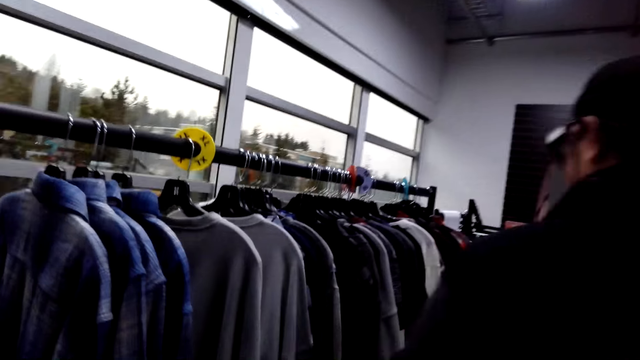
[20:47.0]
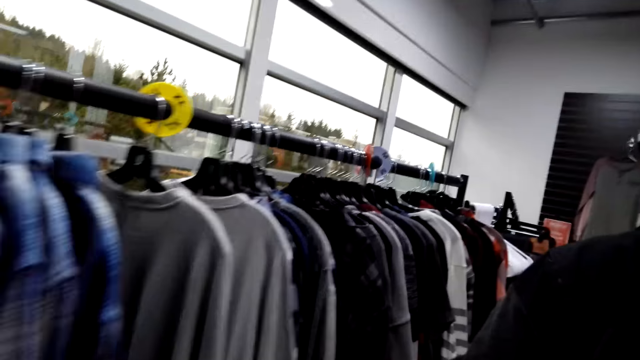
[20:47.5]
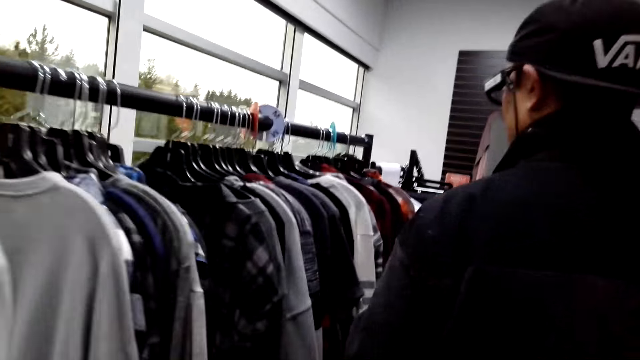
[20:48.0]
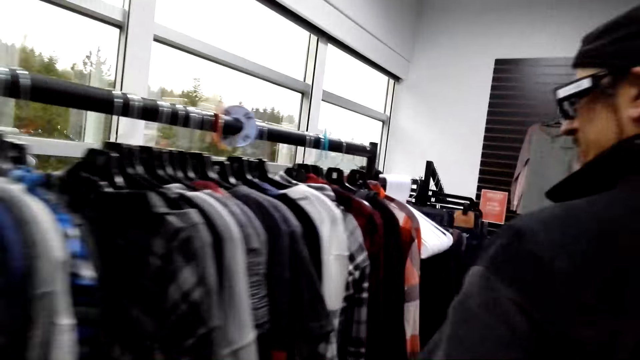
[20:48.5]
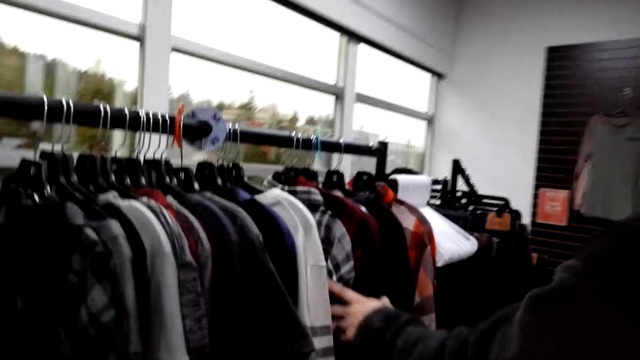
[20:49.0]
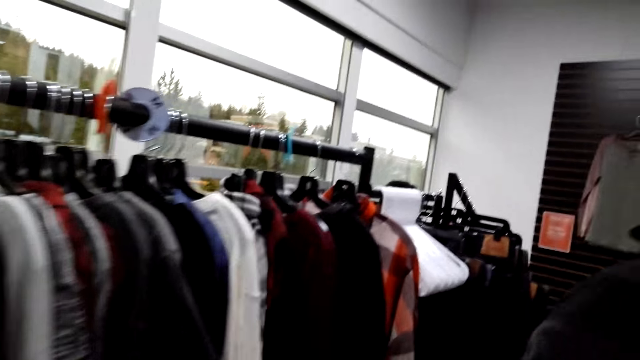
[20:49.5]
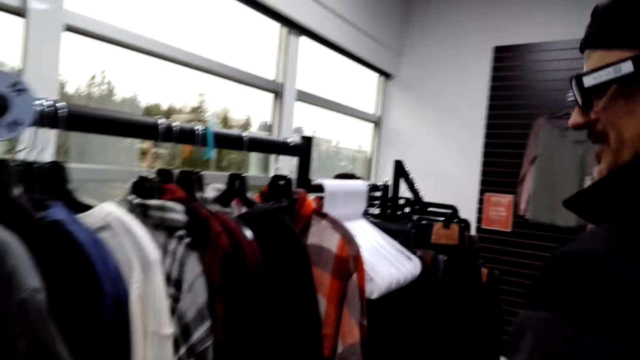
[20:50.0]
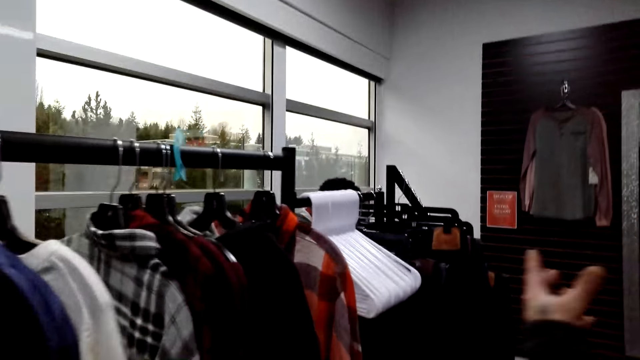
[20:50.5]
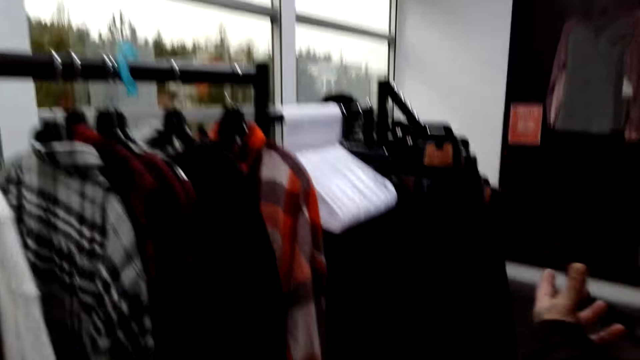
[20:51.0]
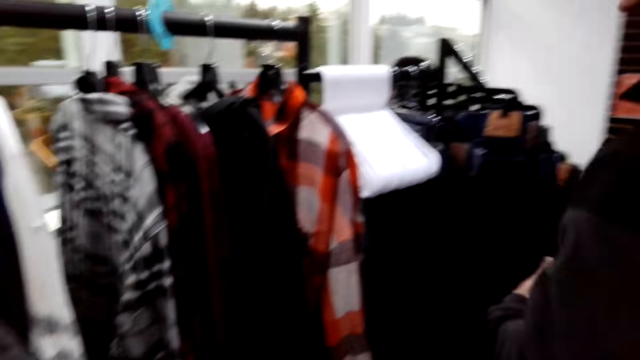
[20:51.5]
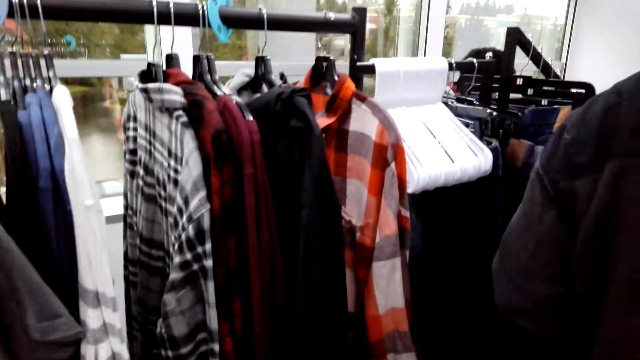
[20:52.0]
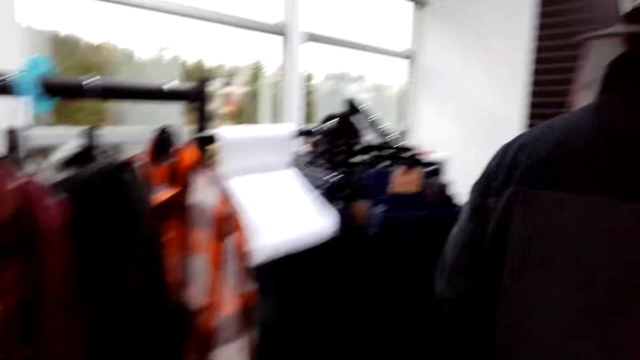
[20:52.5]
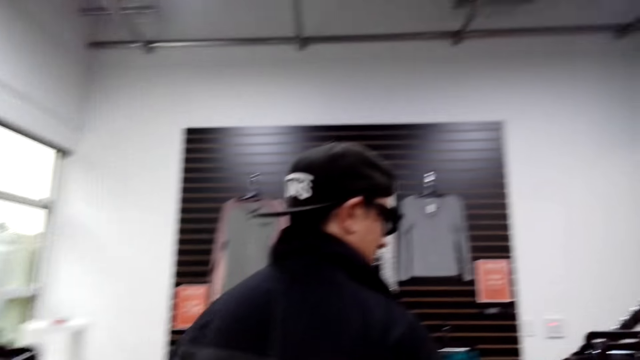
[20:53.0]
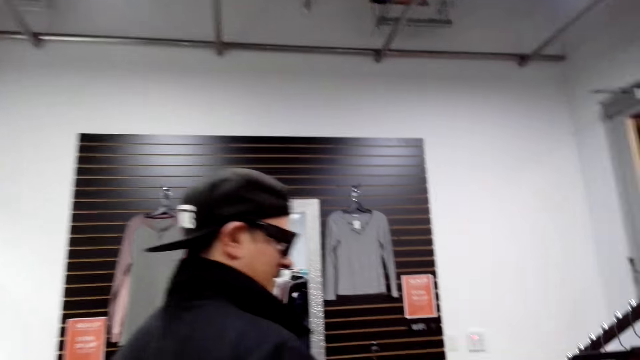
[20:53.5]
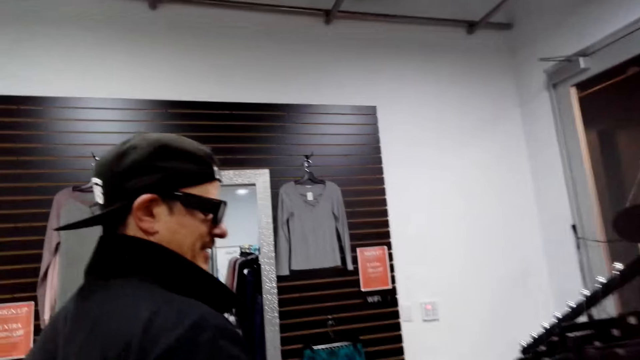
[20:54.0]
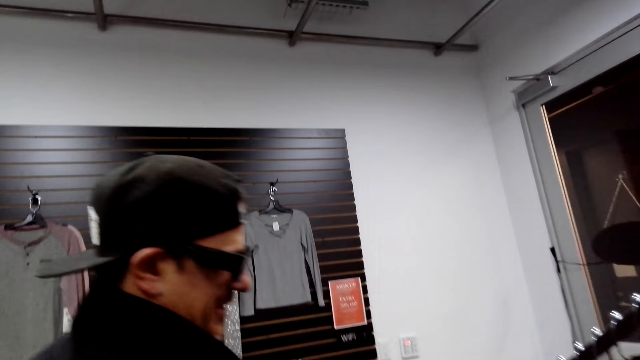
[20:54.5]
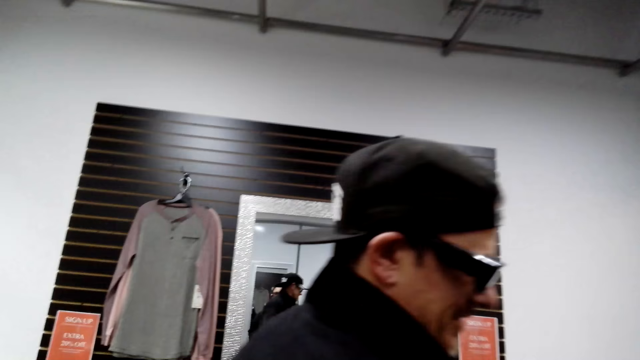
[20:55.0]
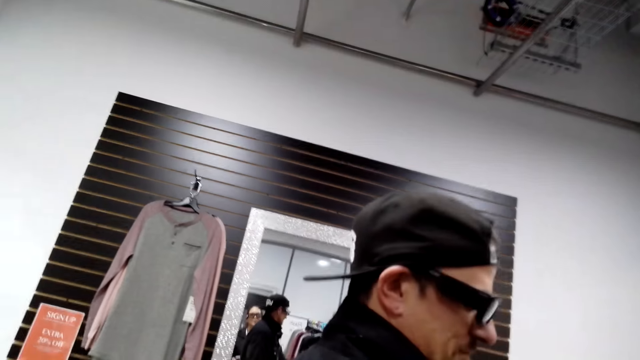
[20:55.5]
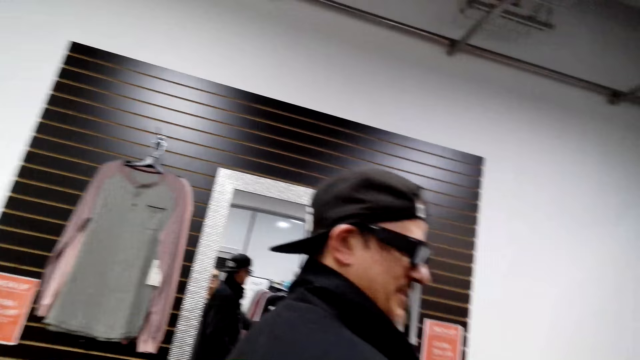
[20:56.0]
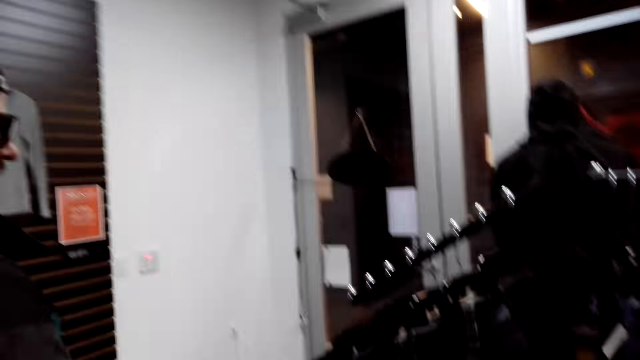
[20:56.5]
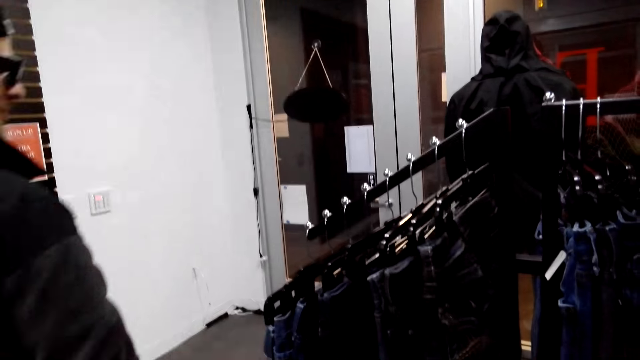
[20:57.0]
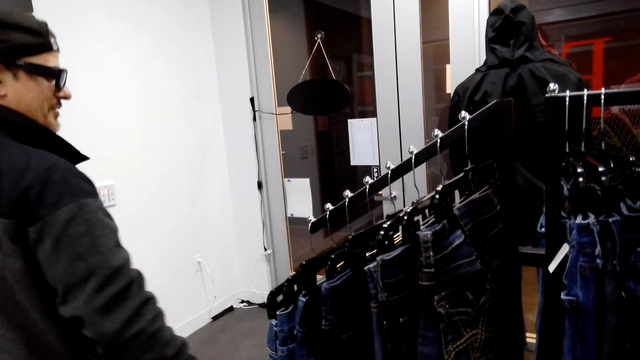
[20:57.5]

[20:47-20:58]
A man walks. The man looks at the clothes and holds a cloth. The camera wearer talks to the man. The man holds the cloth.

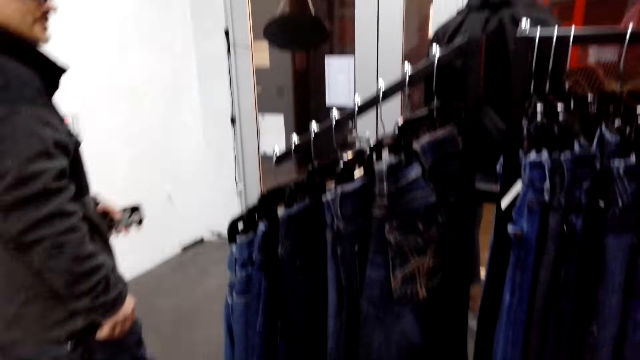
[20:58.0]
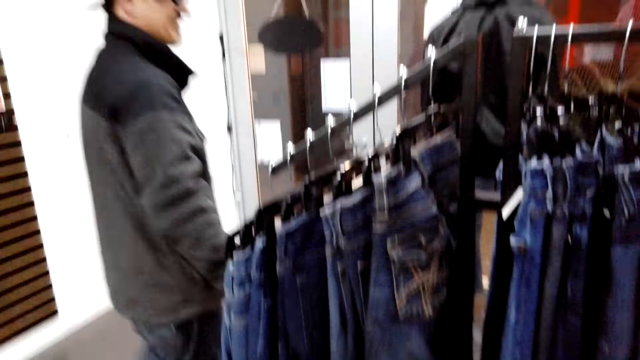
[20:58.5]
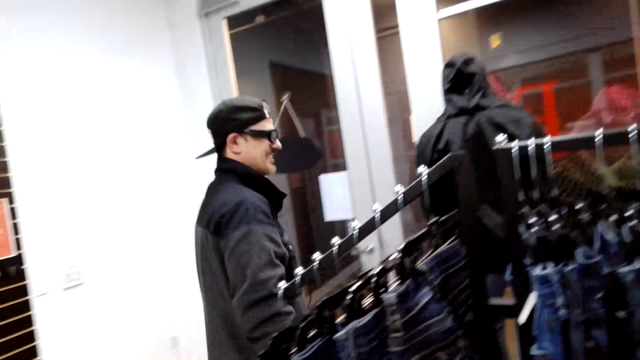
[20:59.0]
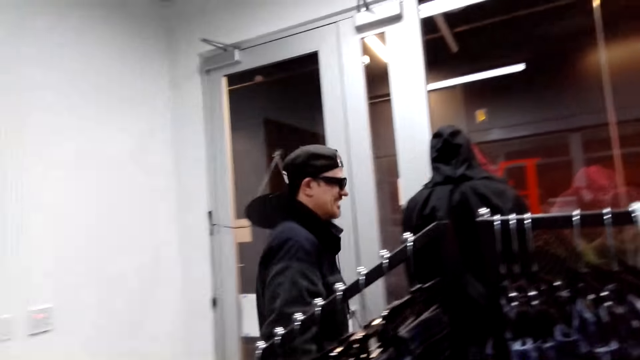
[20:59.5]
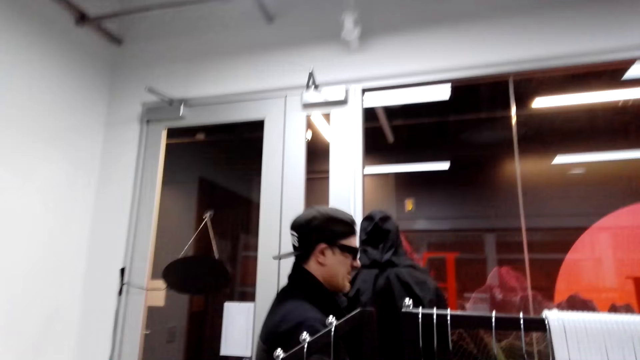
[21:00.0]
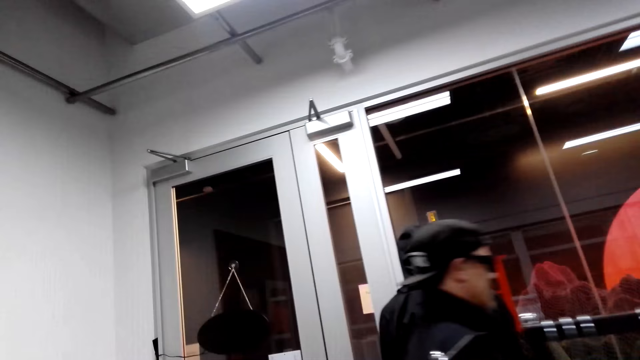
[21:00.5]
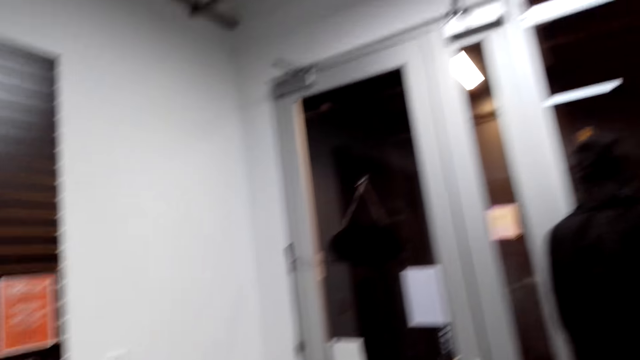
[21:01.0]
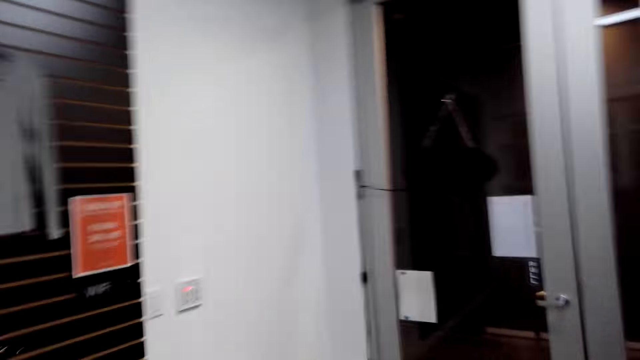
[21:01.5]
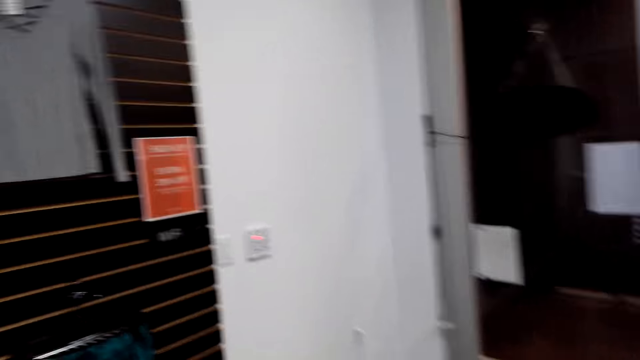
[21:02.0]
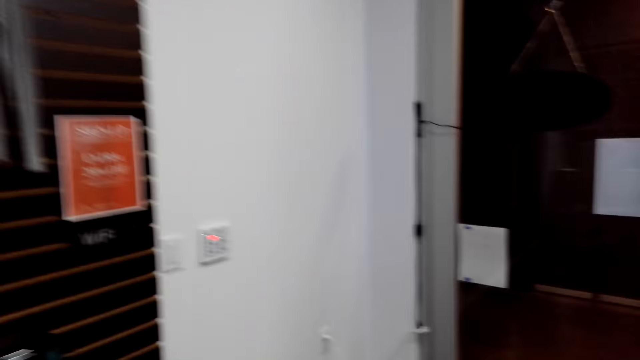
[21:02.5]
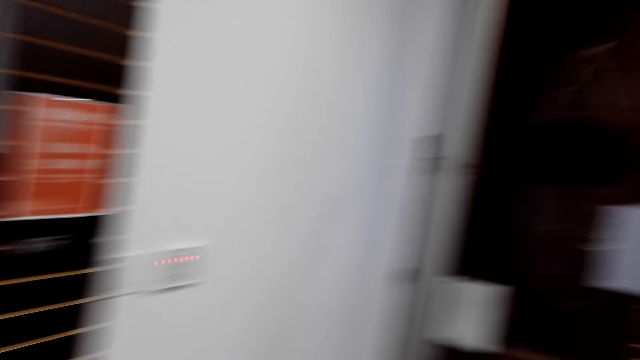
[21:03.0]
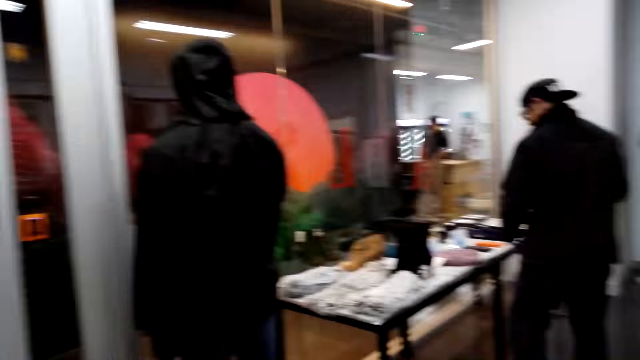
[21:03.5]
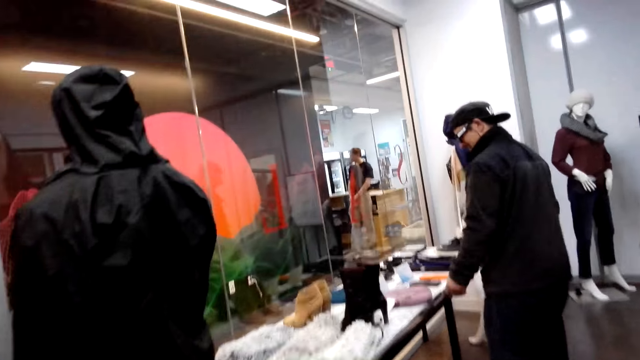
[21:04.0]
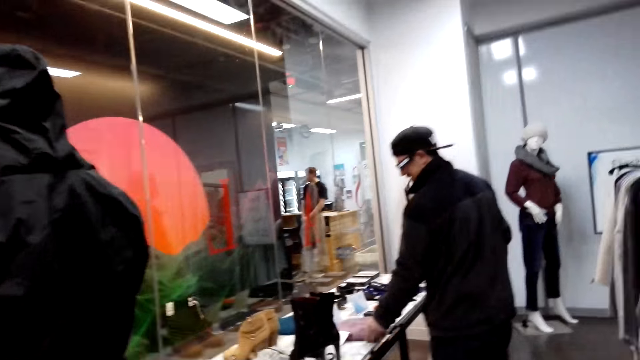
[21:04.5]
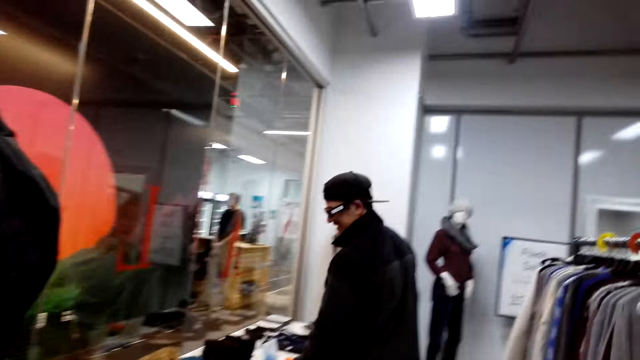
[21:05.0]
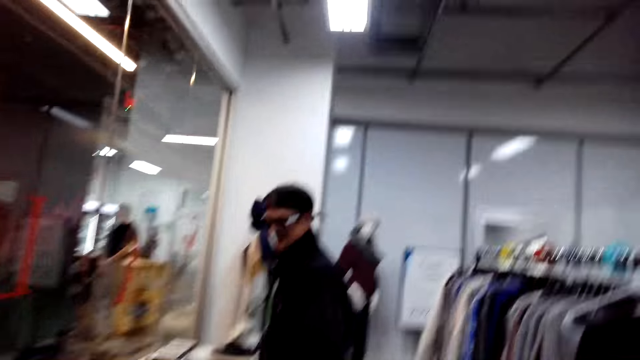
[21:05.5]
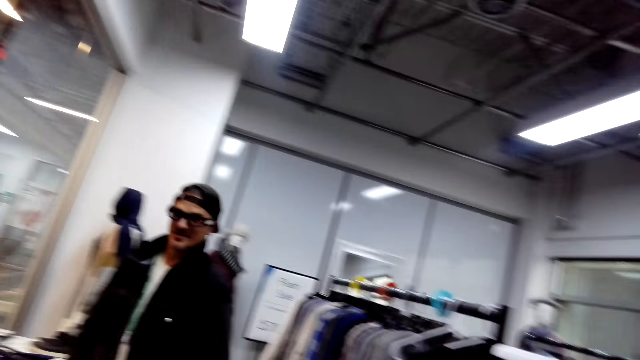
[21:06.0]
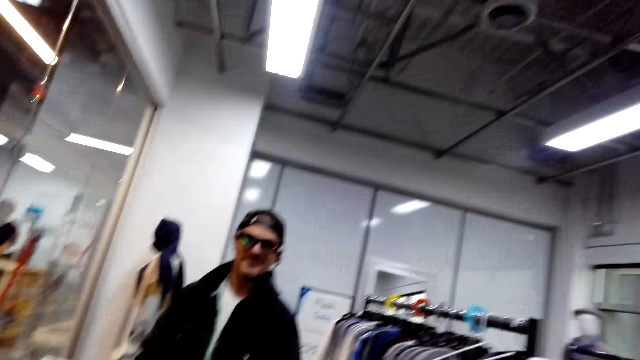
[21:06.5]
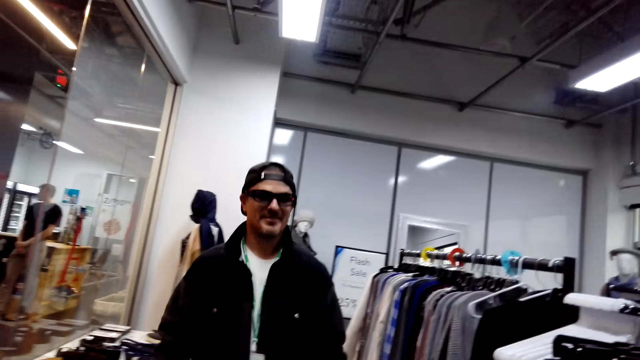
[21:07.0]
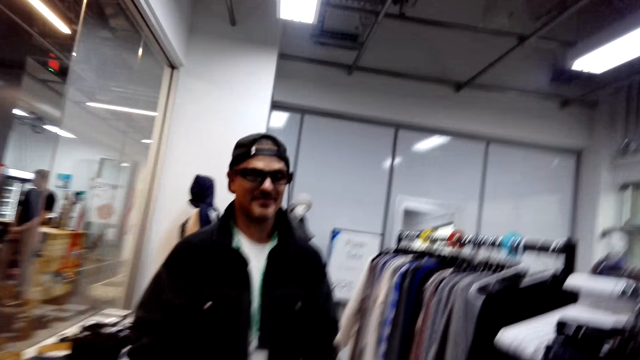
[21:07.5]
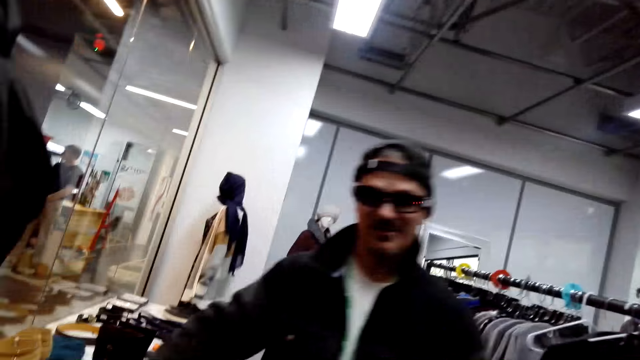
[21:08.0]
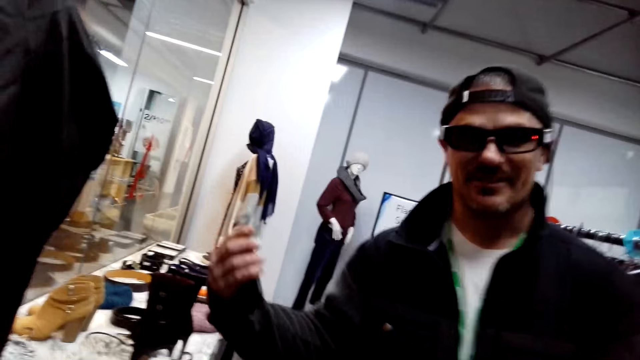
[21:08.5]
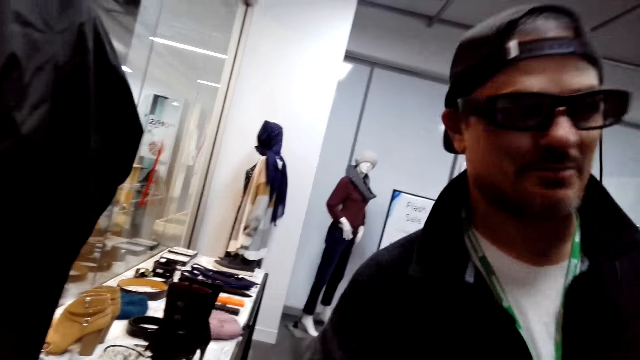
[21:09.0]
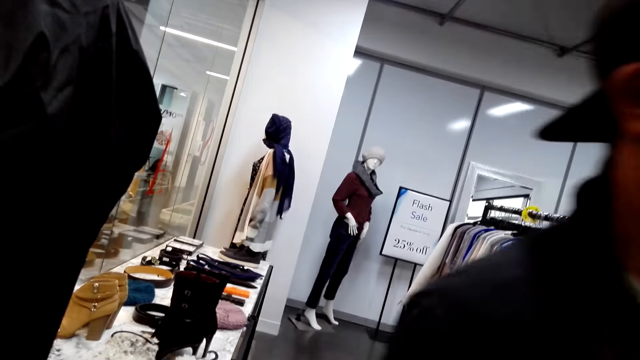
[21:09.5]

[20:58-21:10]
A man walks. The camera wearer walks around the boutique. They talk to the man. The man talks to the camera wearer.
